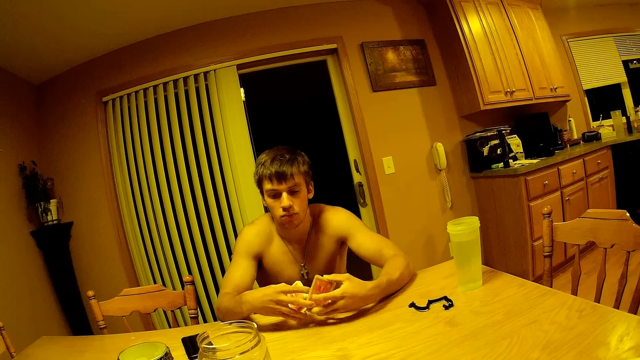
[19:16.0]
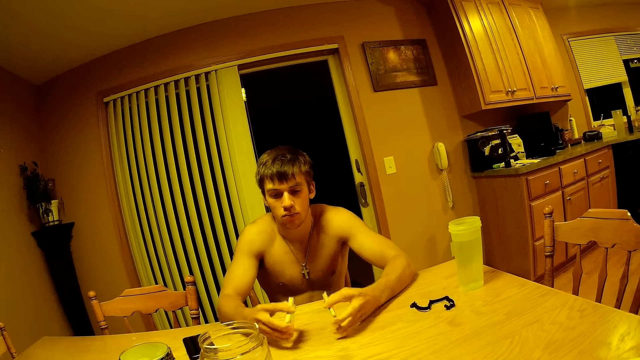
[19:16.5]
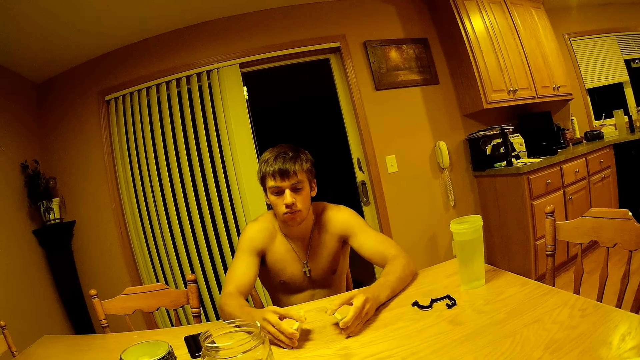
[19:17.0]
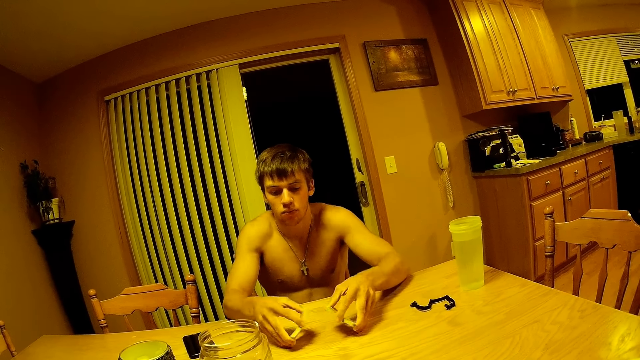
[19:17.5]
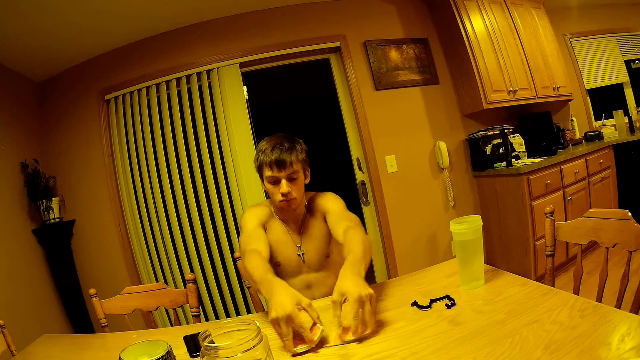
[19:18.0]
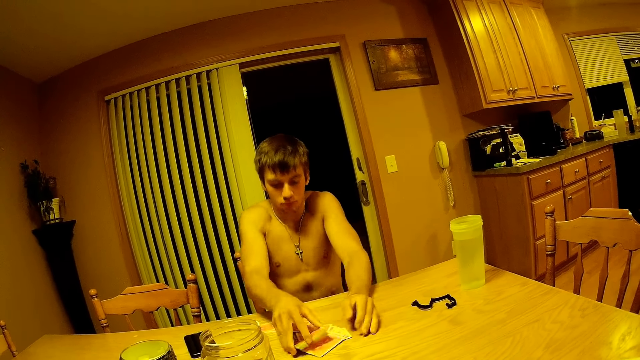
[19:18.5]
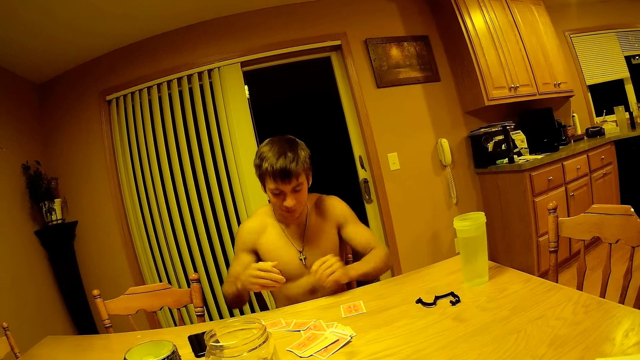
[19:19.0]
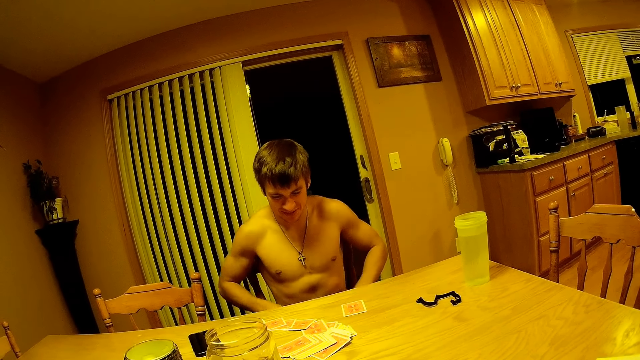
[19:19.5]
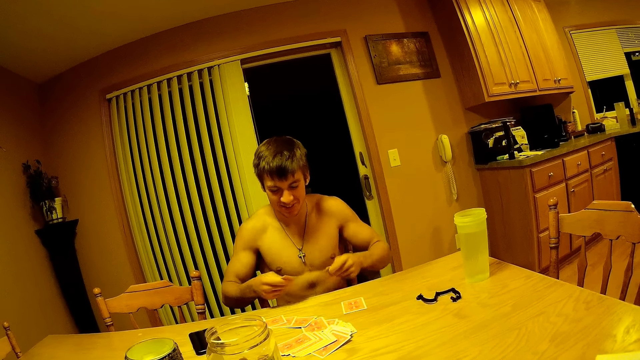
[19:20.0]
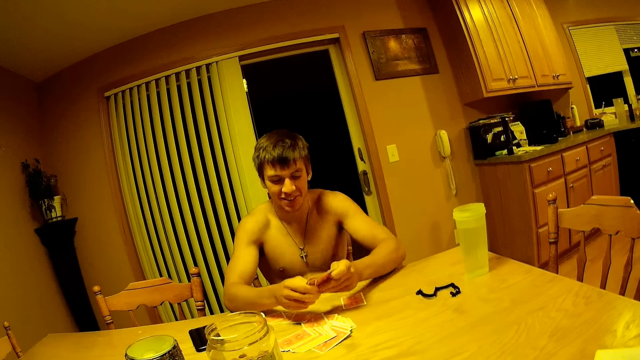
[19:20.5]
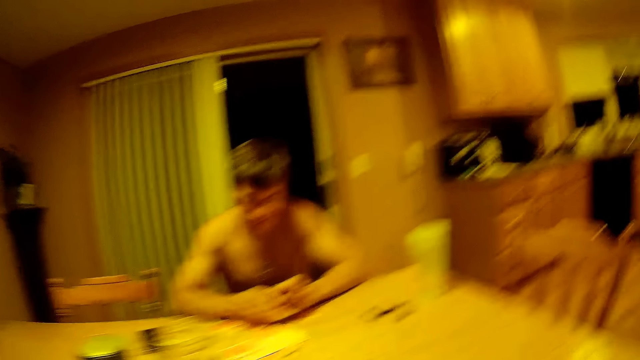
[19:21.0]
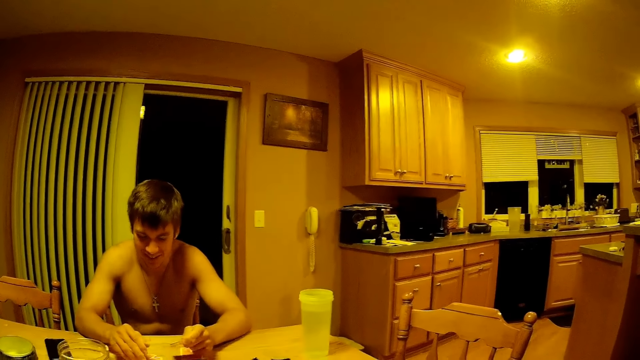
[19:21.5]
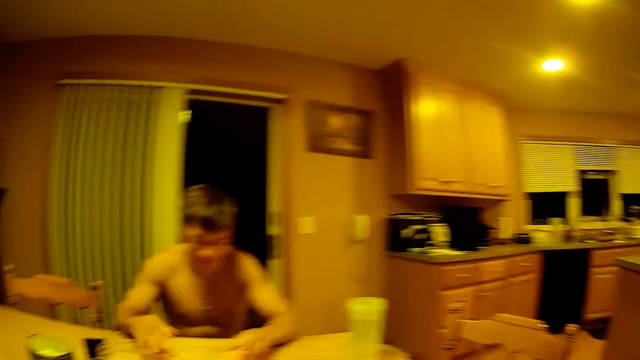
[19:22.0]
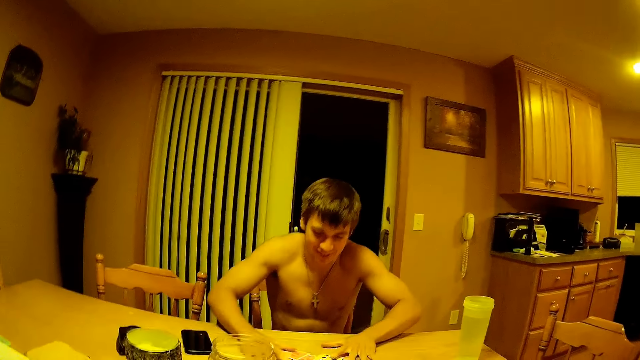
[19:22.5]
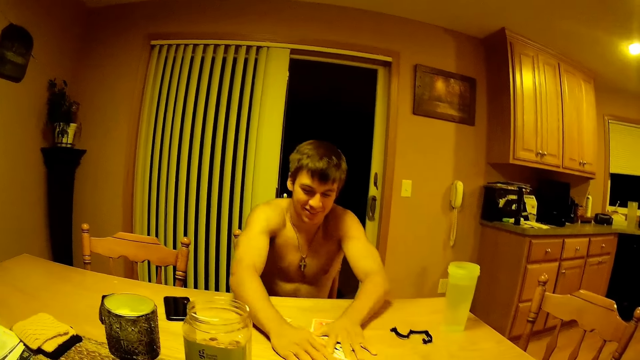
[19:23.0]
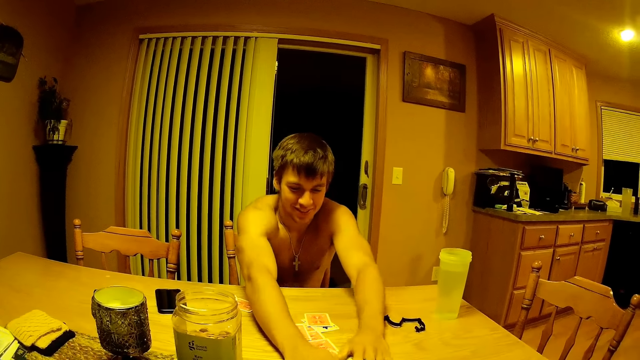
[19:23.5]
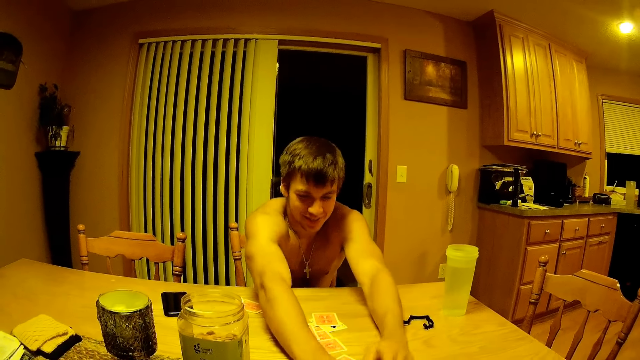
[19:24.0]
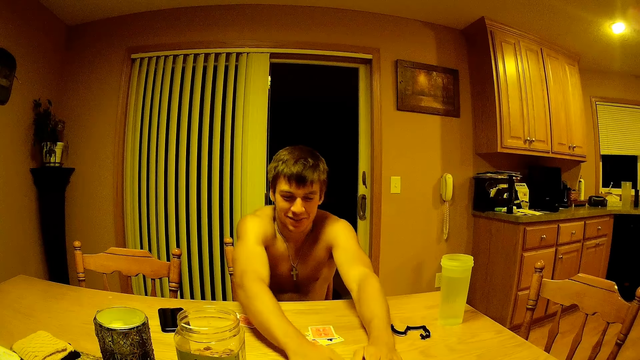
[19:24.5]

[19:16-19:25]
A person places the cards on the table, scatters the cards on the table, picks the cards in his thighs, holds the cards in his hands, and pushes the cards on the table.

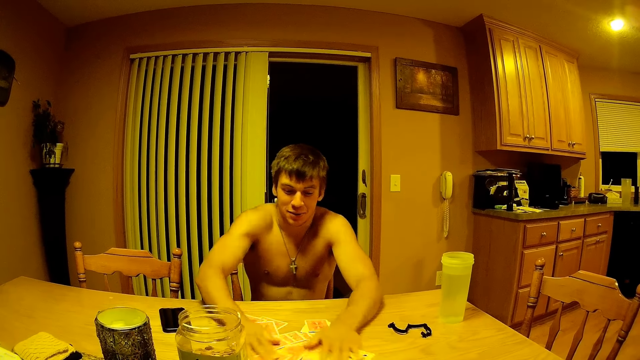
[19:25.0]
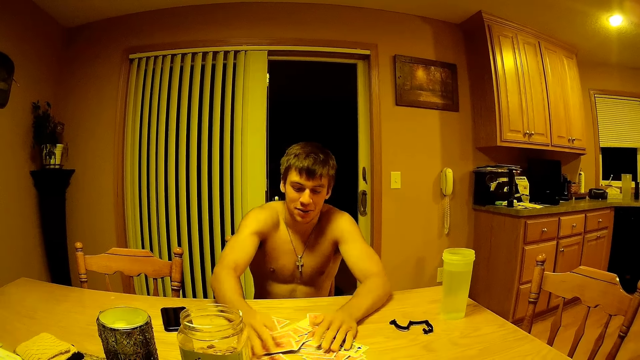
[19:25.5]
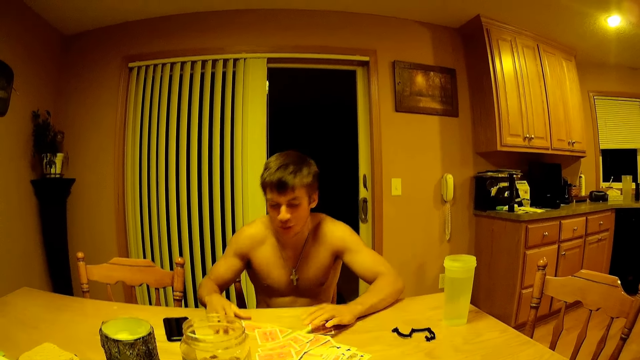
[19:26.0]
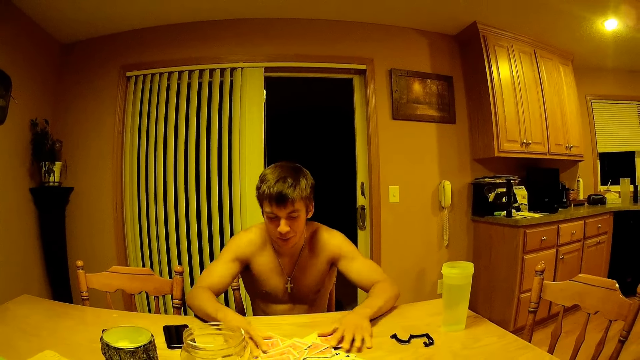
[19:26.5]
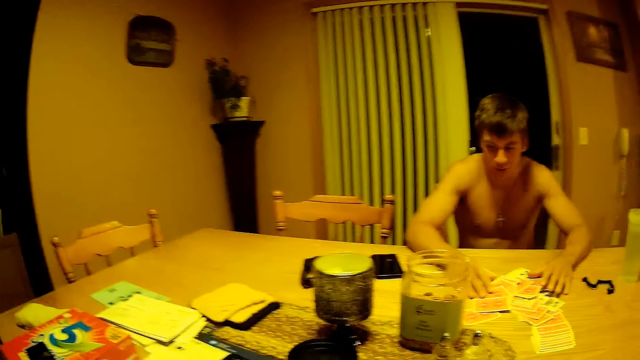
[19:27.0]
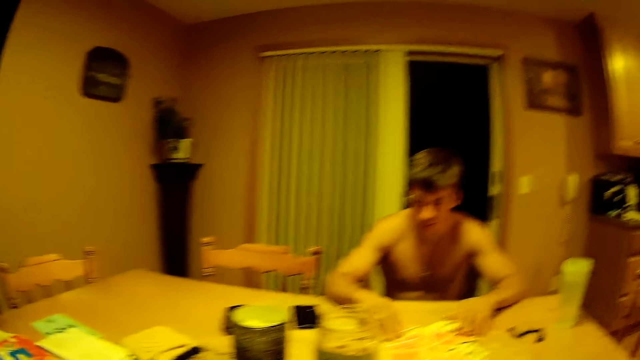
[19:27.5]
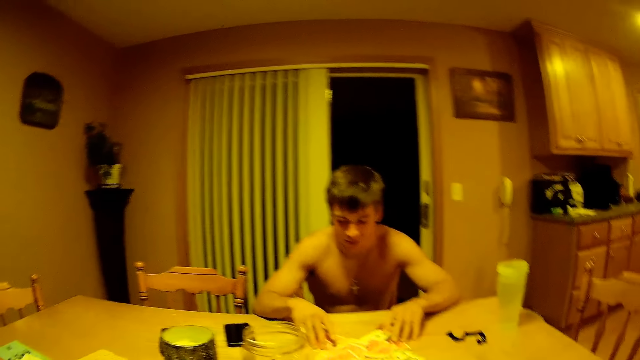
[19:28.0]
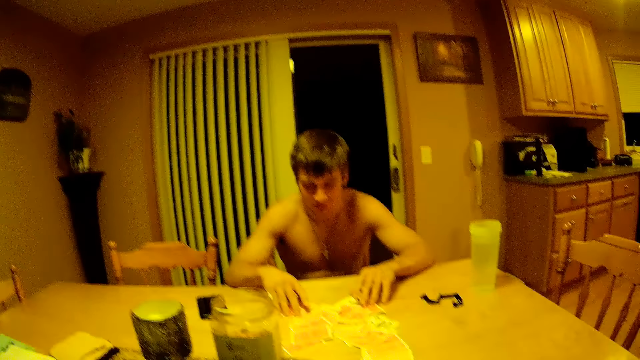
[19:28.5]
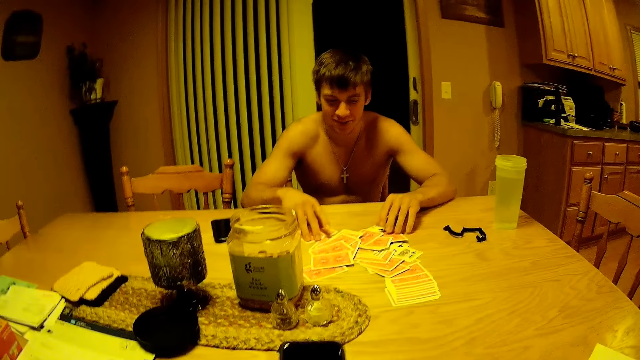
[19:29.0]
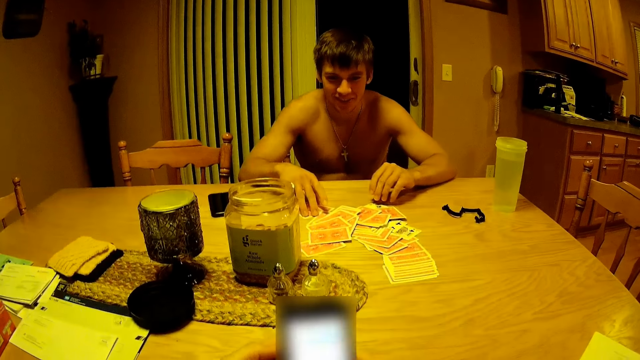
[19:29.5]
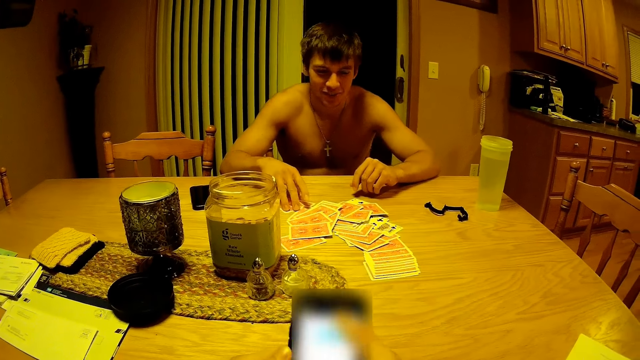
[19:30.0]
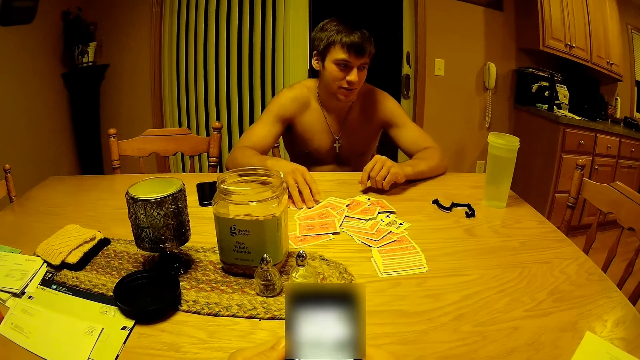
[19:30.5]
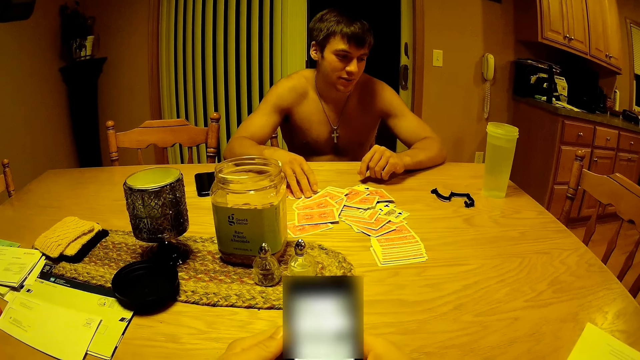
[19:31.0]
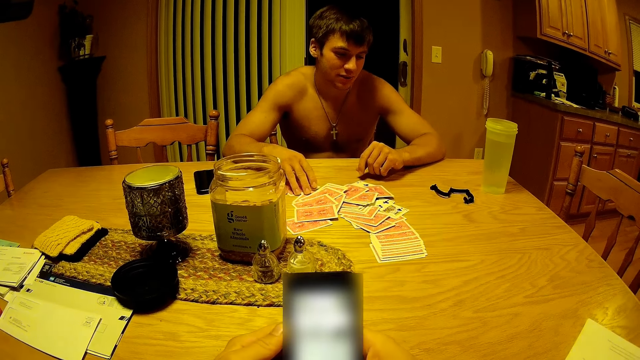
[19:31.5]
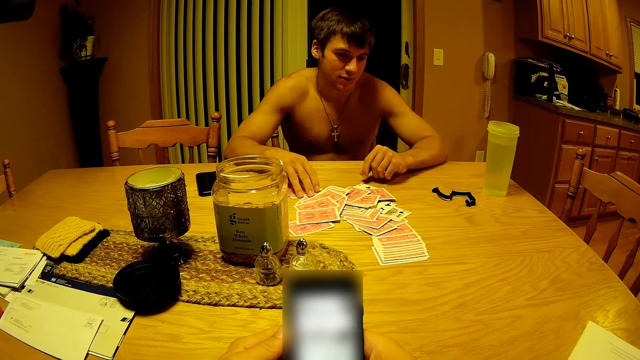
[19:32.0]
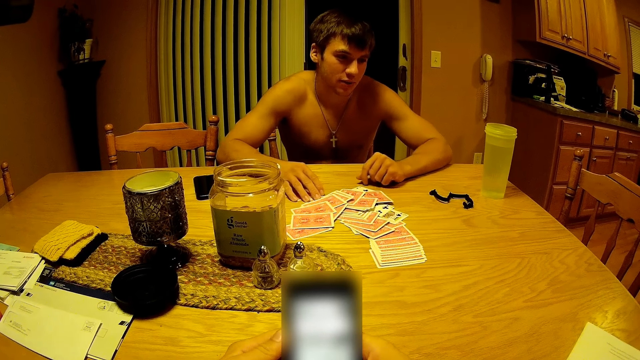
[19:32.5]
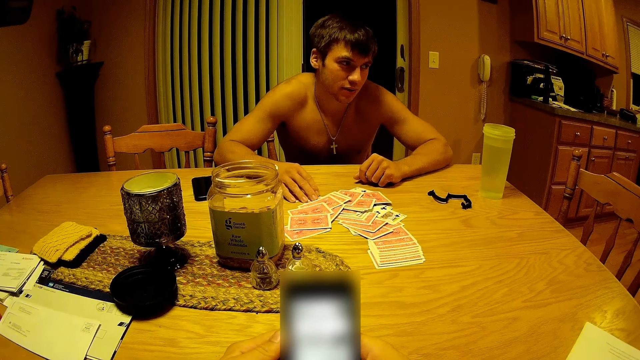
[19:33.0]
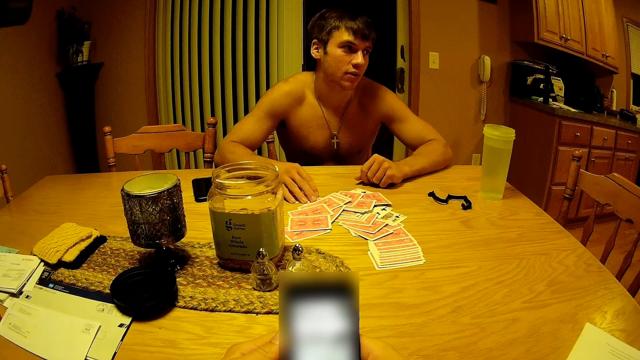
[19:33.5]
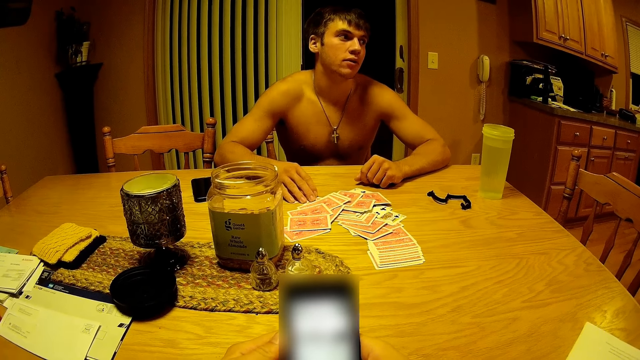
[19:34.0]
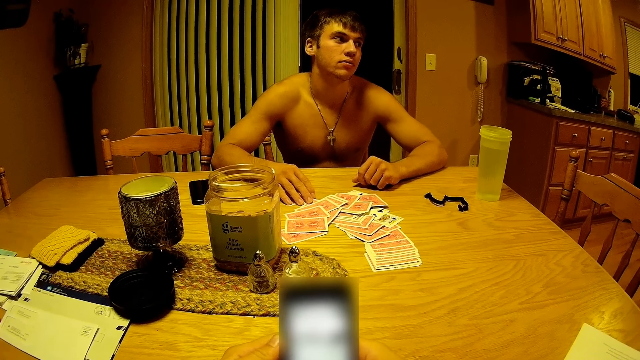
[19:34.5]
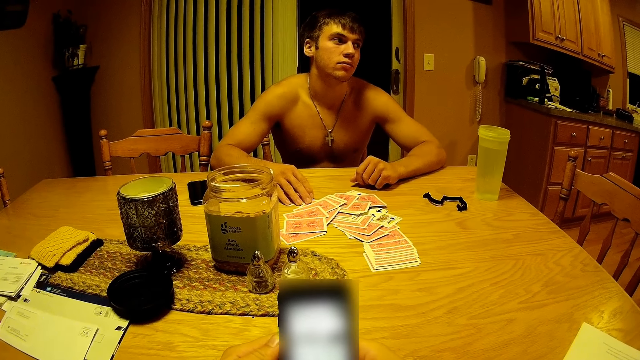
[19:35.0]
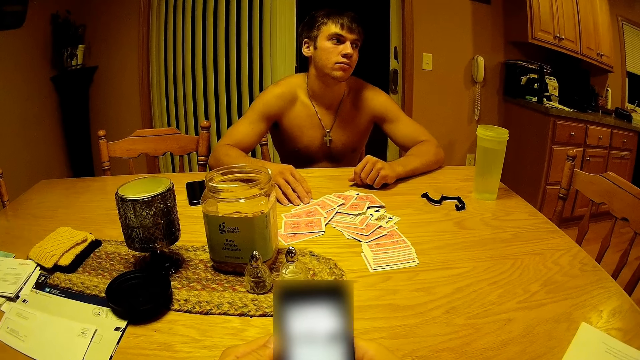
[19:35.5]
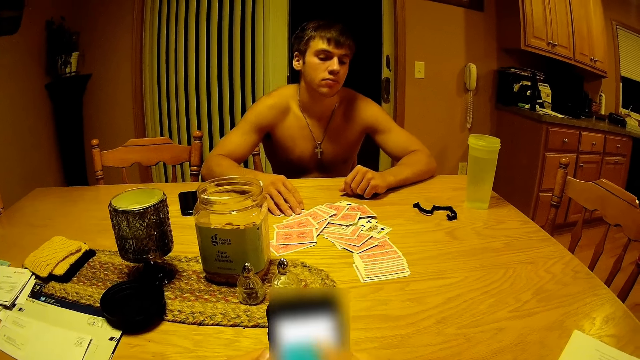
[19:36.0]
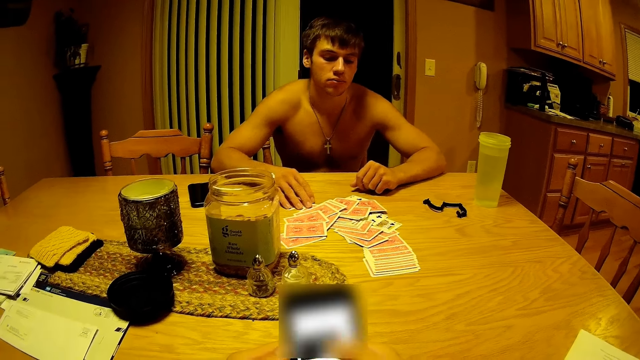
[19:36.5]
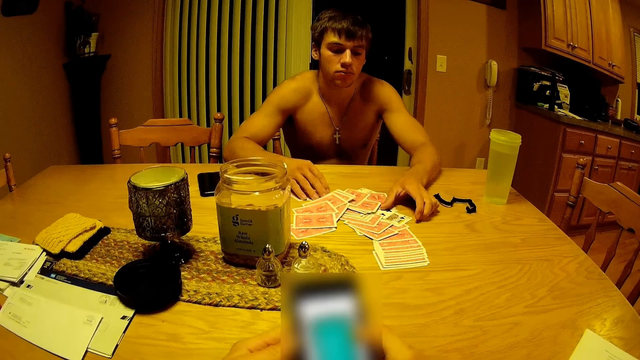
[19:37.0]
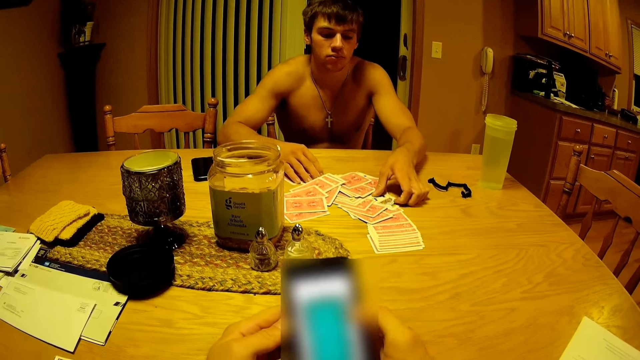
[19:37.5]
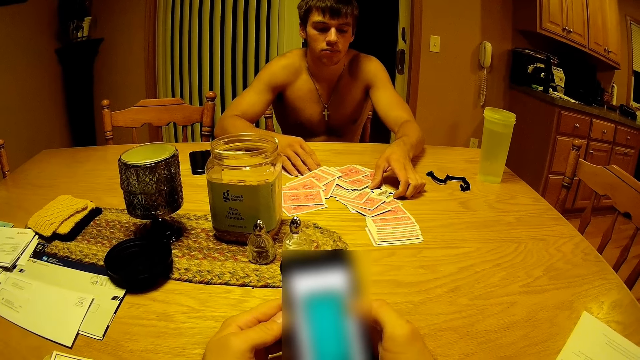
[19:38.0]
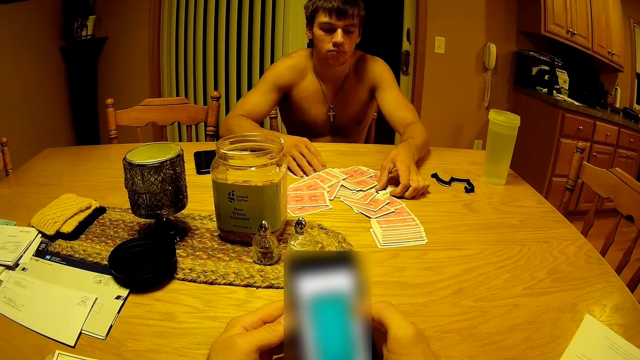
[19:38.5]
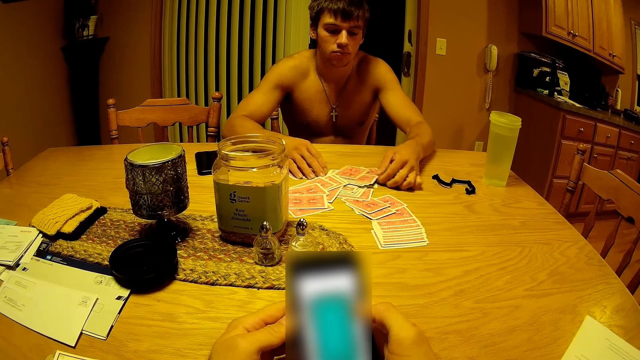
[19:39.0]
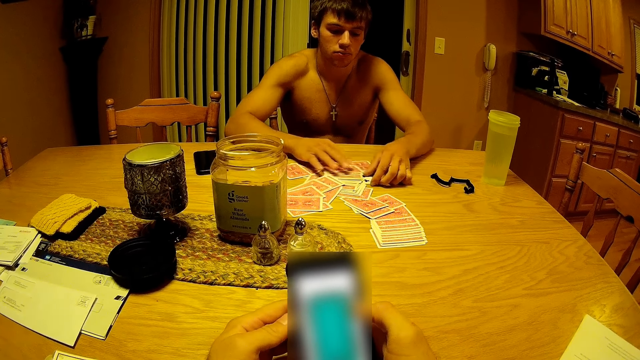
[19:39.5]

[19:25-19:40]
The camera wearer stretches the left hand to pick up the phone. They hold the phone and scroll through it. A person stares. The camera wearer still holds the phone. The person pulls the cards on the table. The camera wearer operates the phone.
